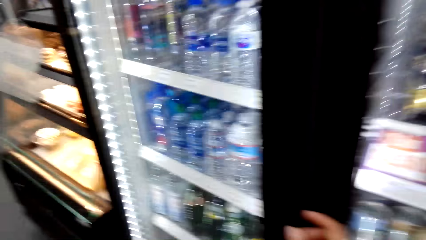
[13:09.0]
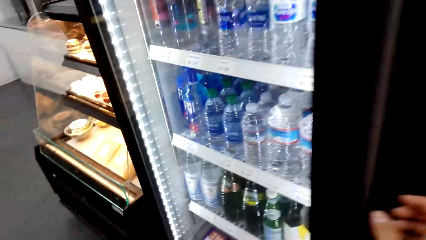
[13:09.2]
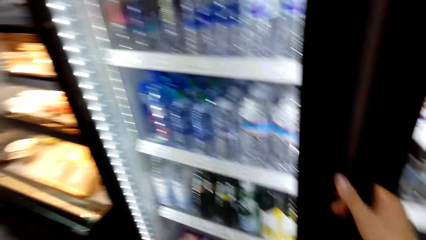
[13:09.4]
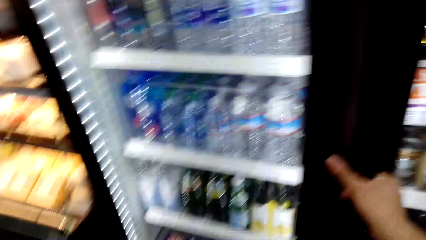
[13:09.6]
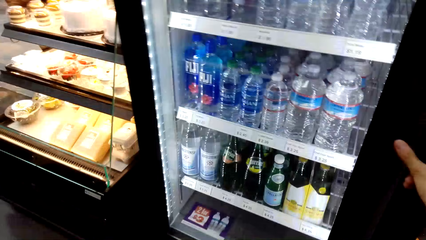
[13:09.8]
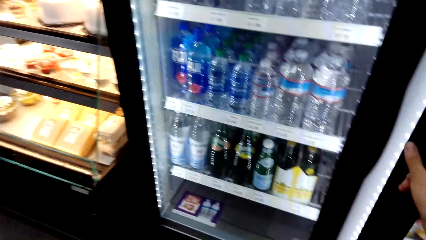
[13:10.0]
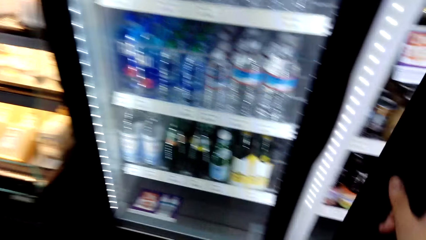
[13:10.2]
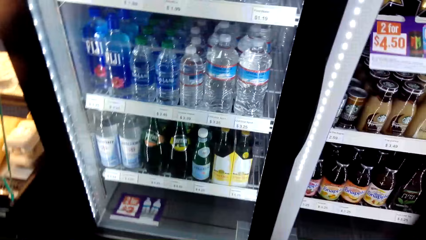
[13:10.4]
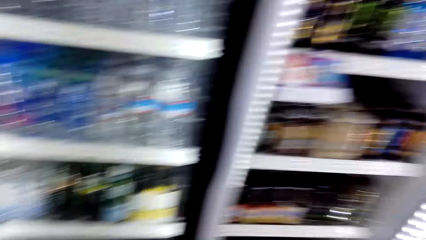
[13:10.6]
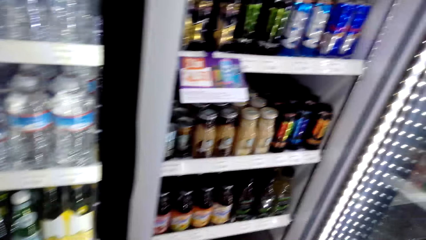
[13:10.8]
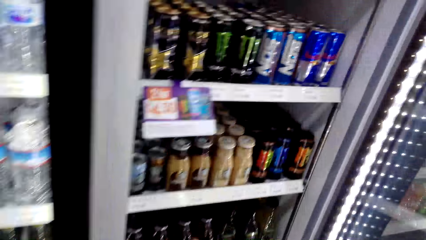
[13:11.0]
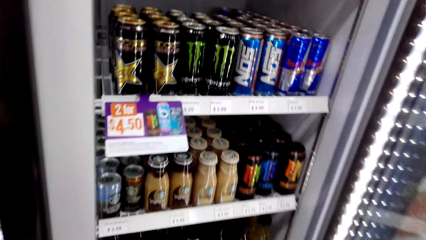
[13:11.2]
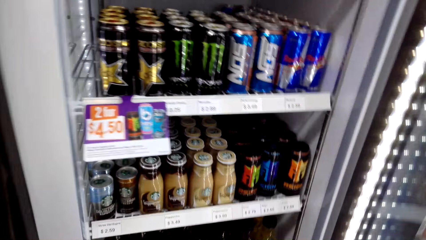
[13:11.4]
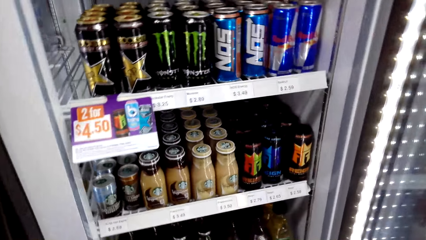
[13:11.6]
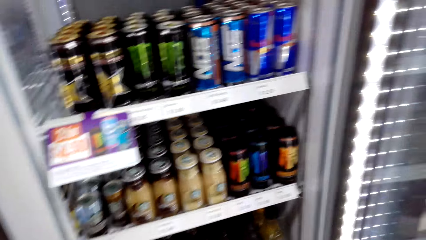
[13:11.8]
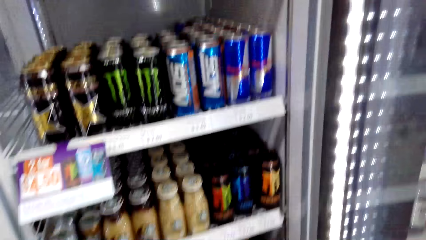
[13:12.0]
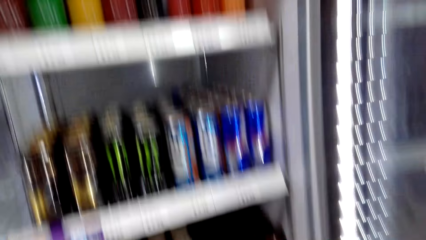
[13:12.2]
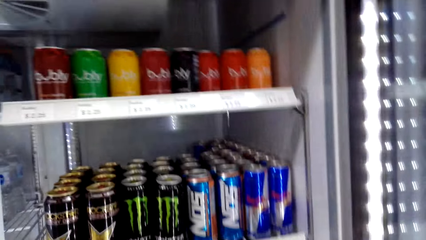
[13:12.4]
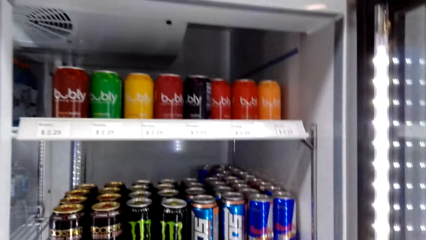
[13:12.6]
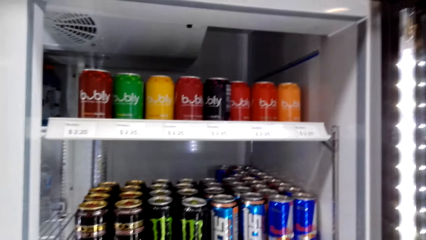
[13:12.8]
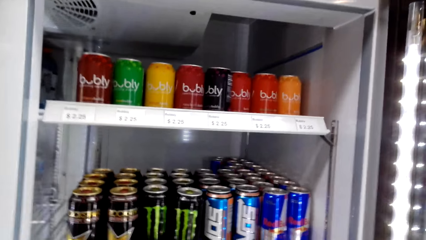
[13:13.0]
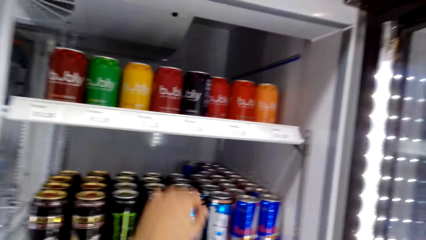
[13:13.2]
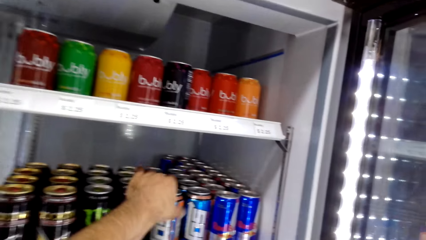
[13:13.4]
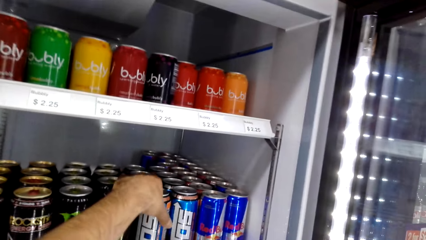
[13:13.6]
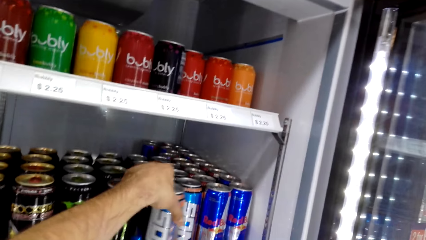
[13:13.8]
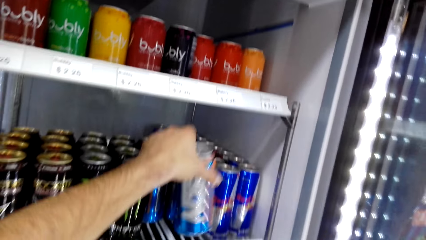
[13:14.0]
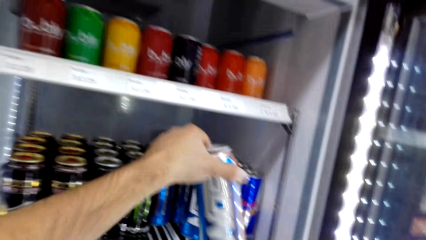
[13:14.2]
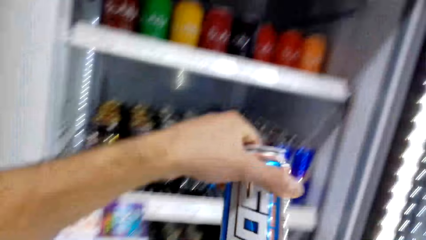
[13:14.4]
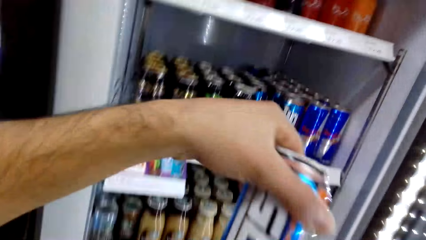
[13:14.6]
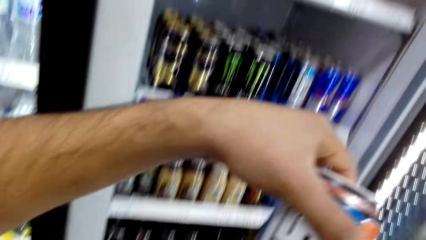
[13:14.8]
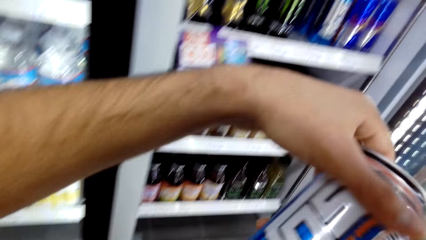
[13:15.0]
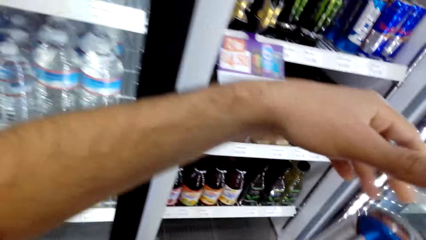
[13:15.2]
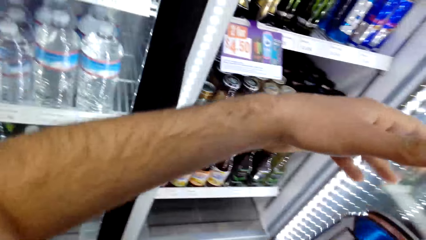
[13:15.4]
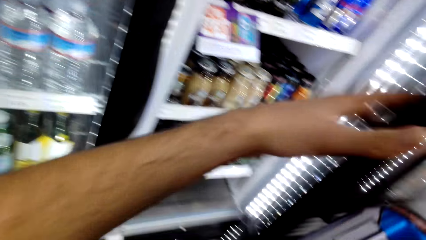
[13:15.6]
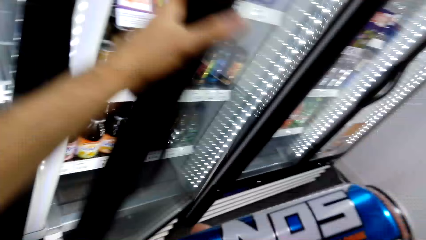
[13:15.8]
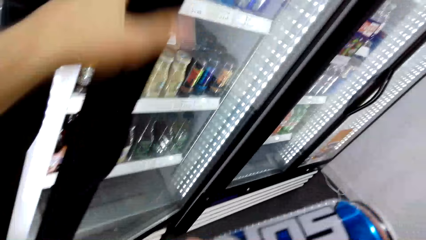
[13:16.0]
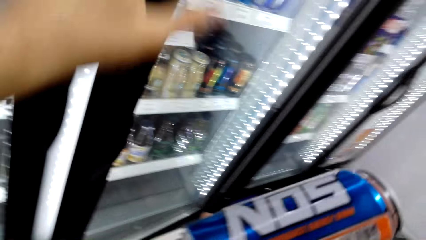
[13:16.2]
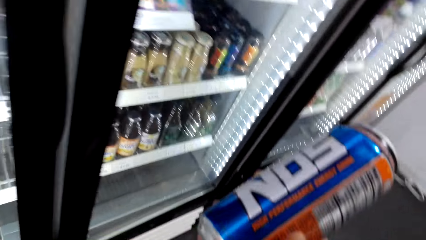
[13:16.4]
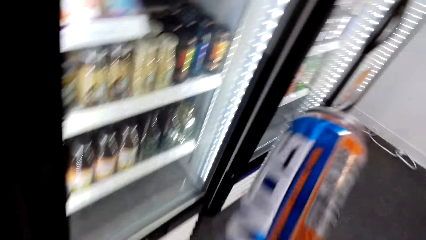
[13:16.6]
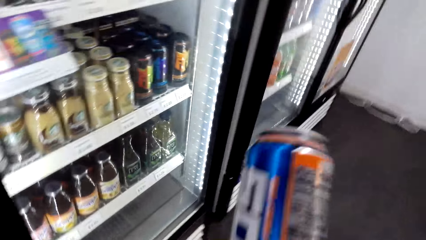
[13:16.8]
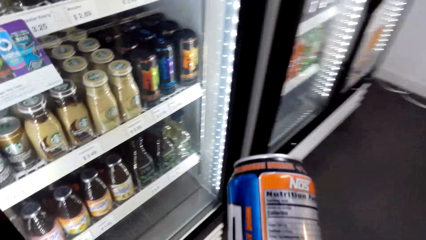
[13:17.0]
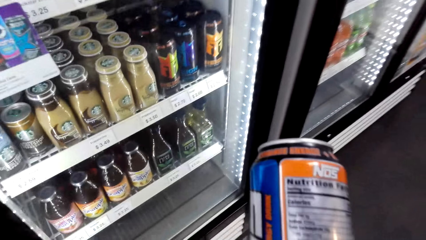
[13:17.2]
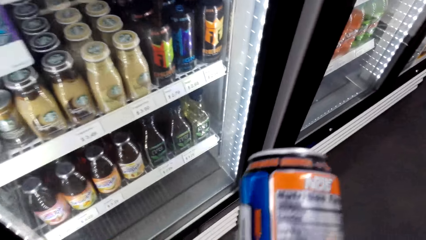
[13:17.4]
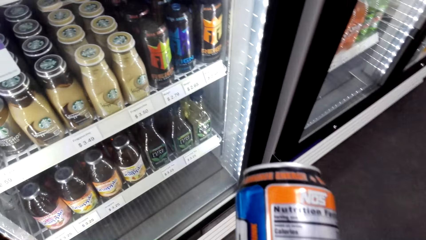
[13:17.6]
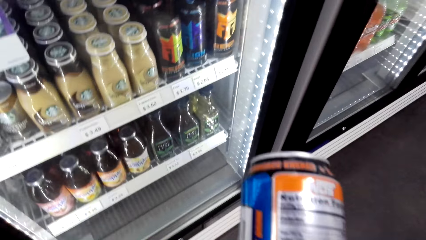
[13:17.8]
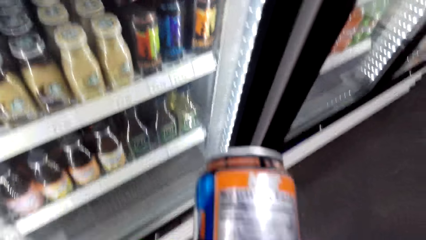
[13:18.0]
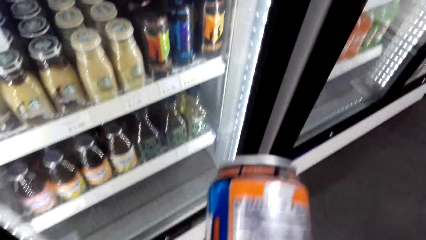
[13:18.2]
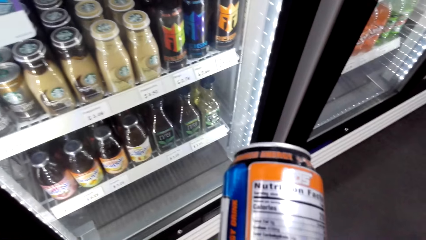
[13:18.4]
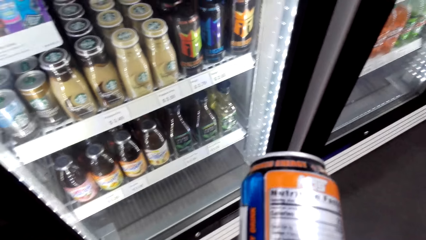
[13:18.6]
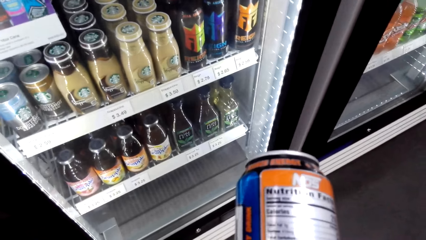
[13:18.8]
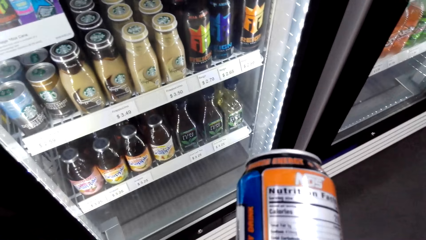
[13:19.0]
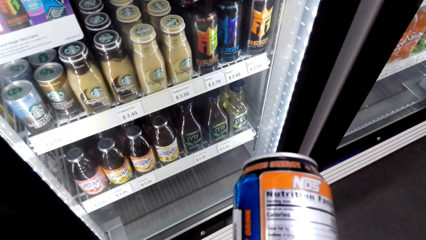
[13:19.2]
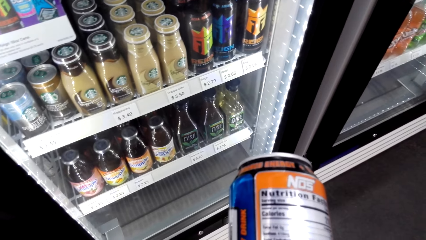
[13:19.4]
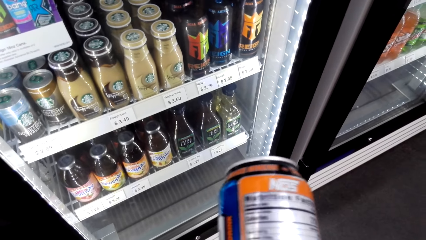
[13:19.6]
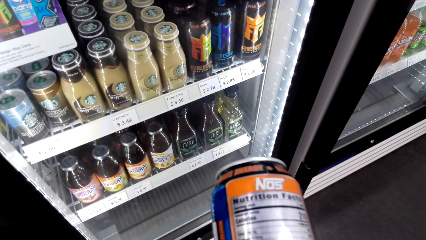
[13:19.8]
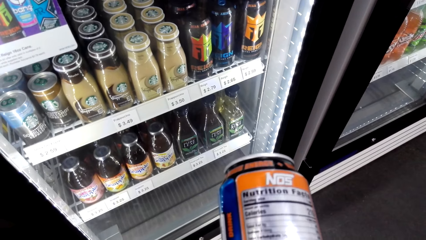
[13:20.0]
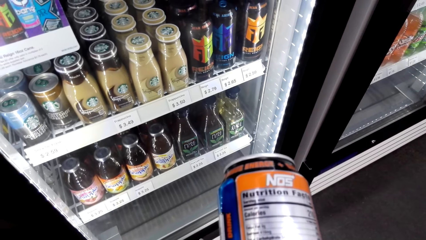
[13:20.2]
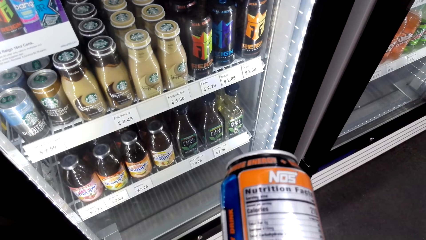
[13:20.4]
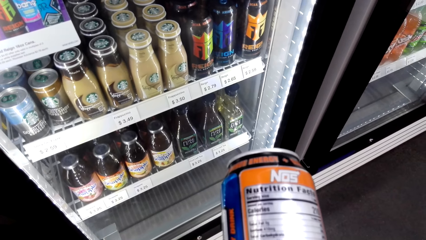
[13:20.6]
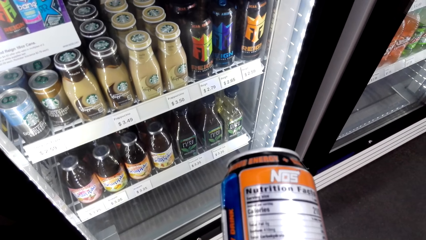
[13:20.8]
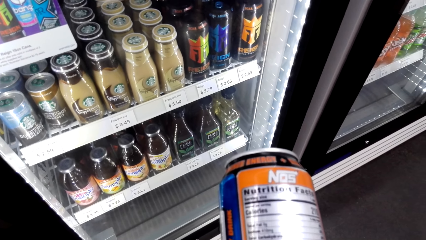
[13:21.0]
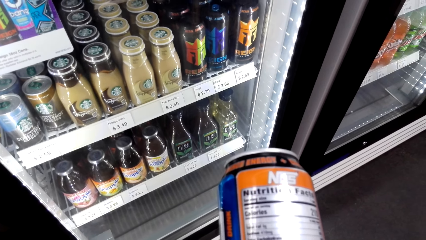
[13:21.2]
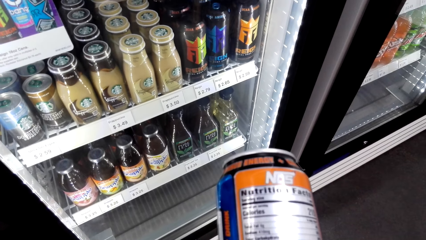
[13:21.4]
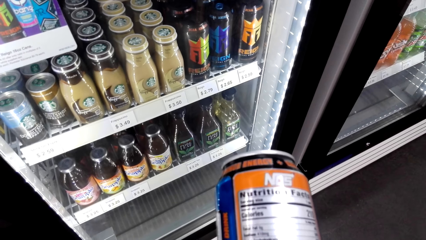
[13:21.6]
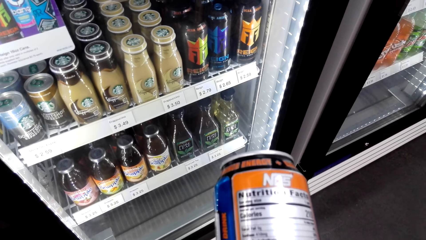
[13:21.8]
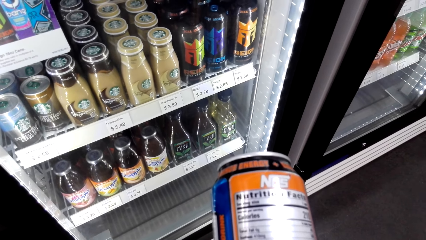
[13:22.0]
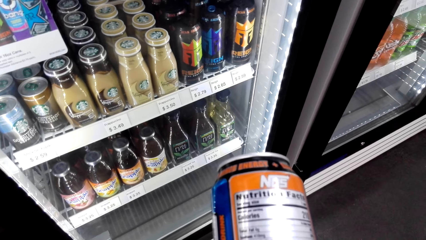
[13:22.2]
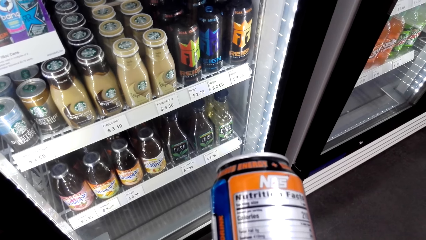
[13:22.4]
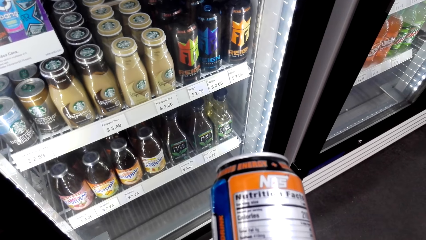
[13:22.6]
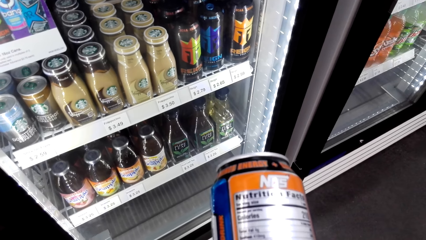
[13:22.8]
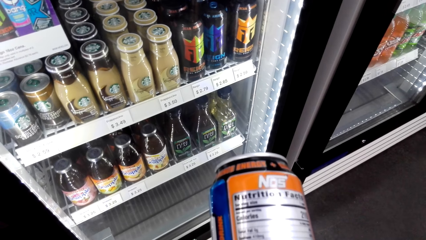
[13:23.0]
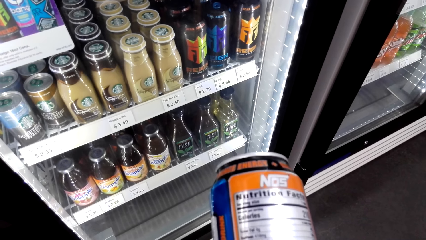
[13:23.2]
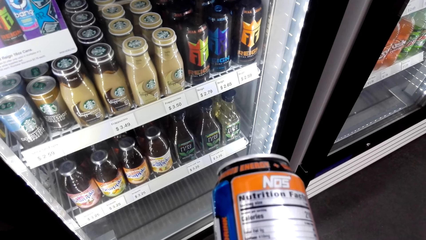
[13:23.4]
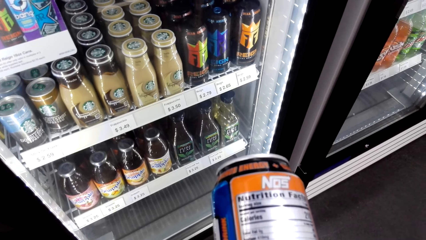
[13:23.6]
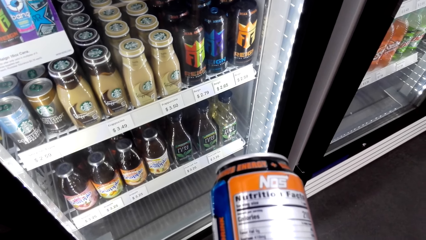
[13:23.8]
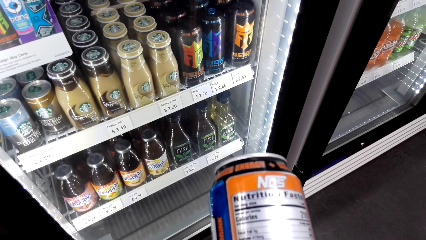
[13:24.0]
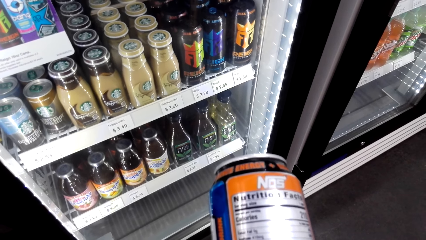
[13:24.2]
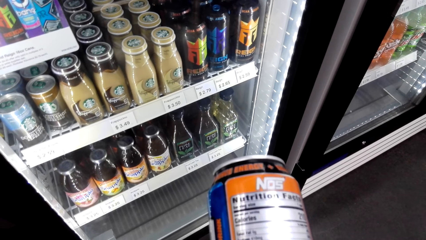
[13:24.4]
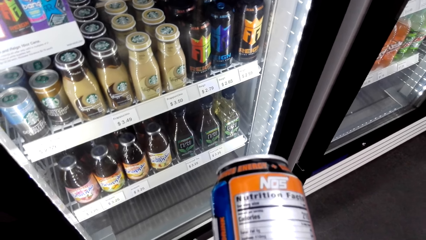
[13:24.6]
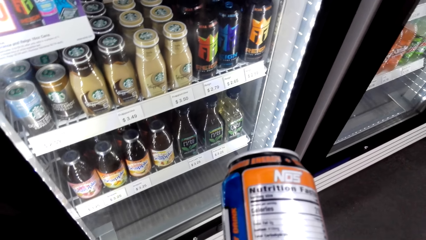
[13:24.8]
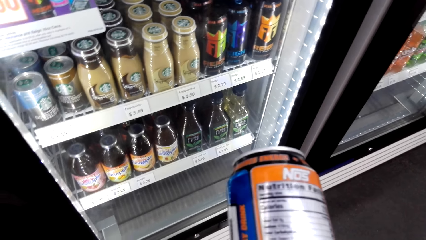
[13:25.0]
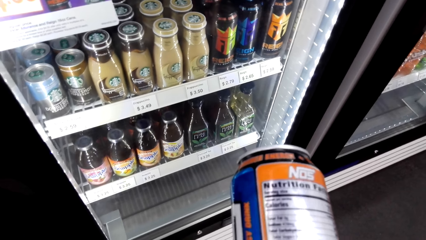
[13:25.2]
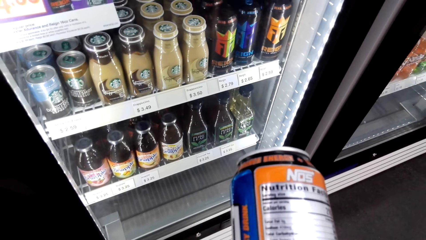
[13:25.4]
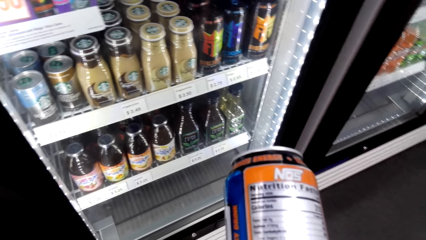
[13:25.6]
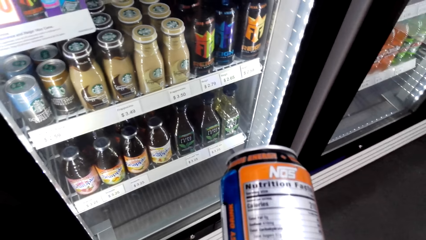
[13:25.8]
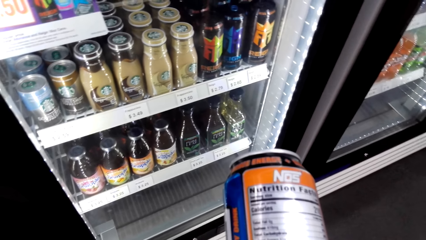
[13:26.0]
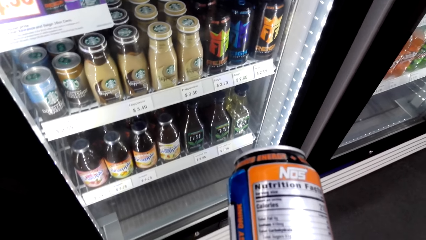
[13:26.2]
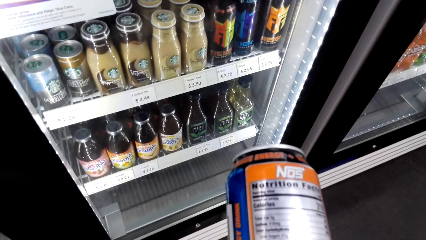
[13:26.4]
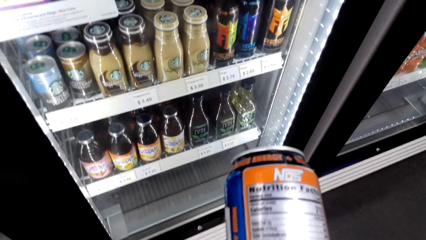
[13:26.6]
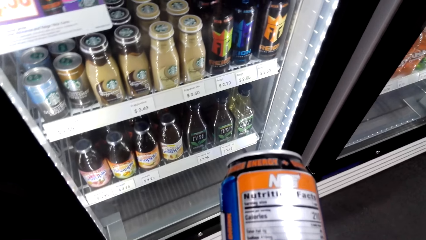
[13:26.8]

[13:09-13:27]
The camera wearer opens the fridge. They take an energy drink can. They close the fridge door. They look on the energy drink can.
